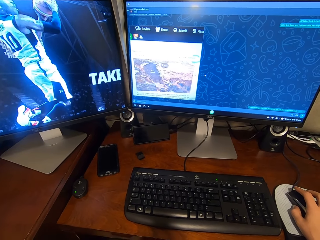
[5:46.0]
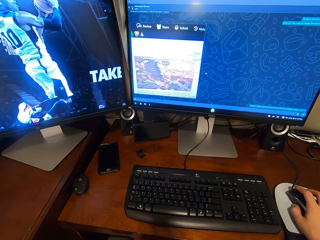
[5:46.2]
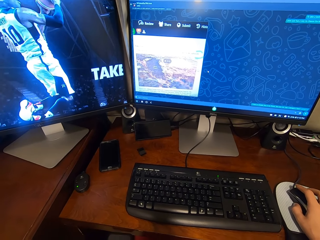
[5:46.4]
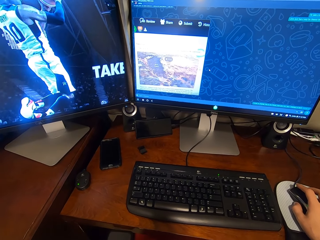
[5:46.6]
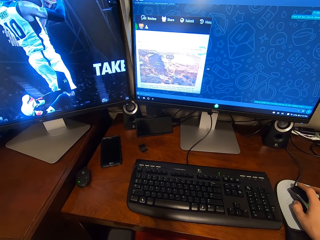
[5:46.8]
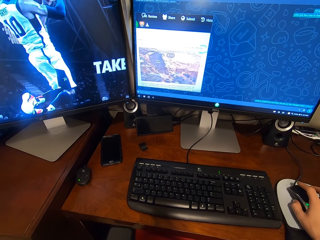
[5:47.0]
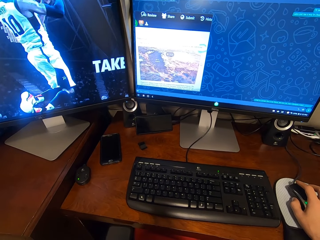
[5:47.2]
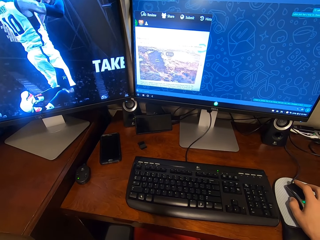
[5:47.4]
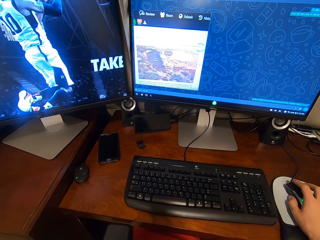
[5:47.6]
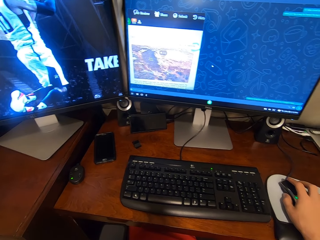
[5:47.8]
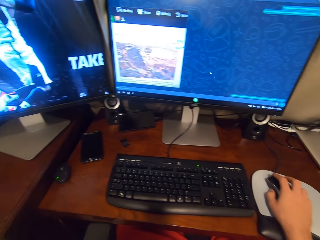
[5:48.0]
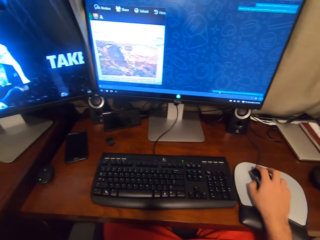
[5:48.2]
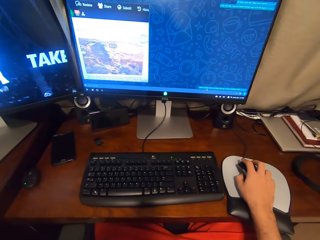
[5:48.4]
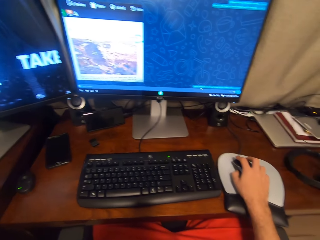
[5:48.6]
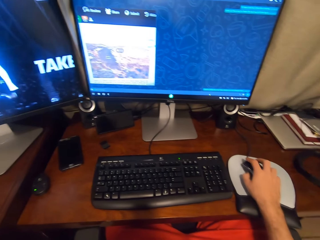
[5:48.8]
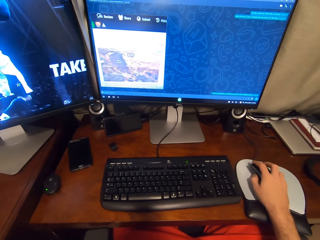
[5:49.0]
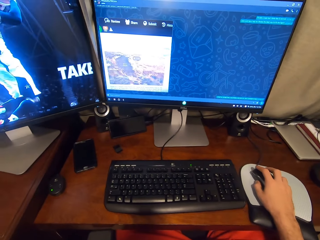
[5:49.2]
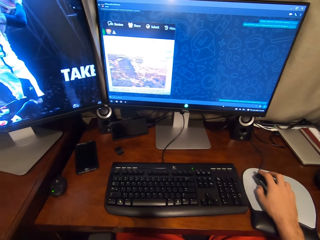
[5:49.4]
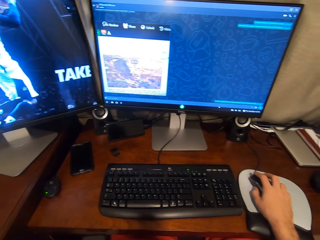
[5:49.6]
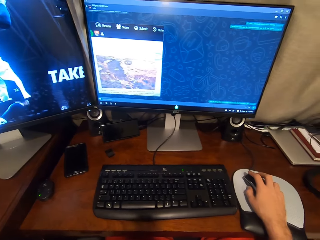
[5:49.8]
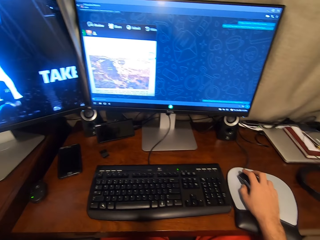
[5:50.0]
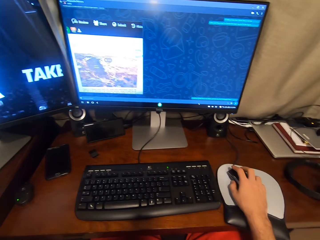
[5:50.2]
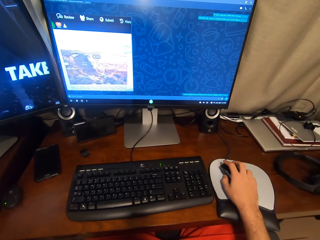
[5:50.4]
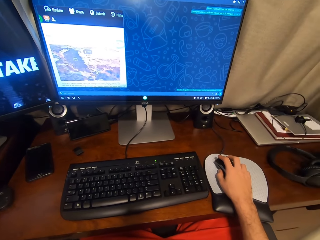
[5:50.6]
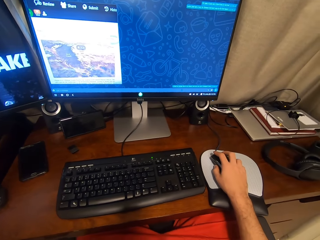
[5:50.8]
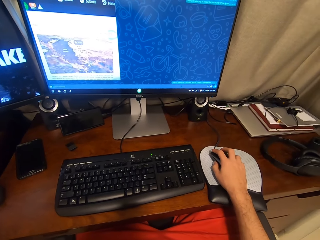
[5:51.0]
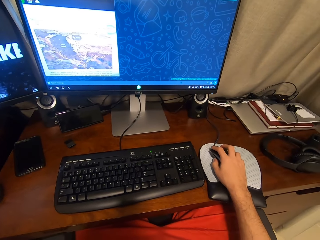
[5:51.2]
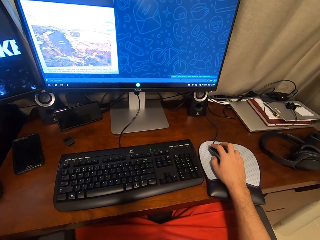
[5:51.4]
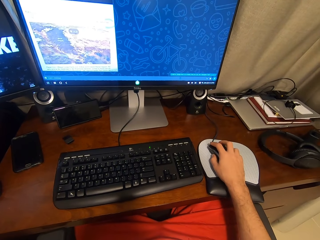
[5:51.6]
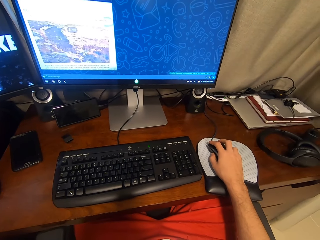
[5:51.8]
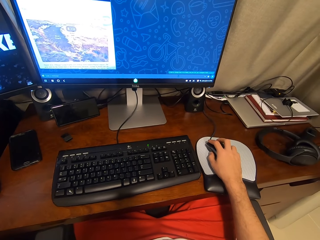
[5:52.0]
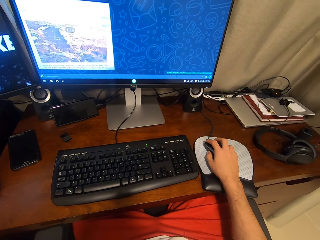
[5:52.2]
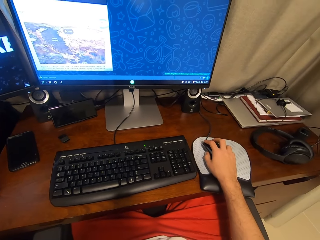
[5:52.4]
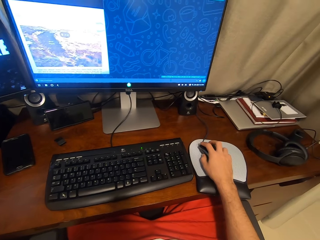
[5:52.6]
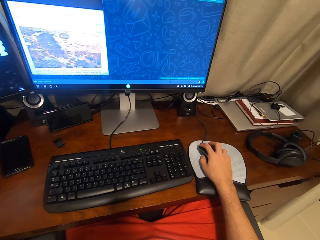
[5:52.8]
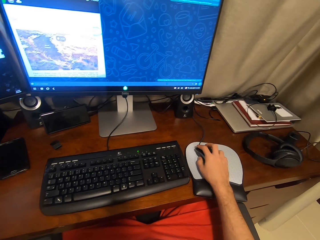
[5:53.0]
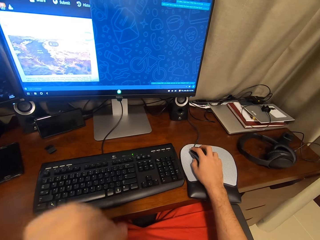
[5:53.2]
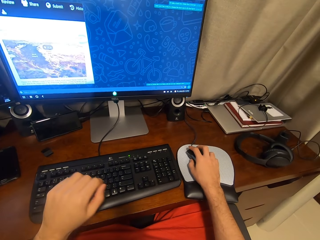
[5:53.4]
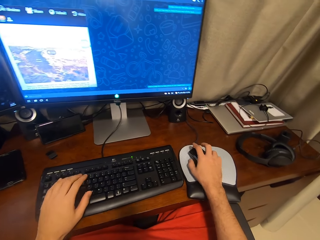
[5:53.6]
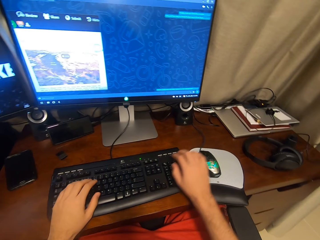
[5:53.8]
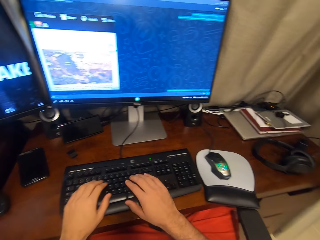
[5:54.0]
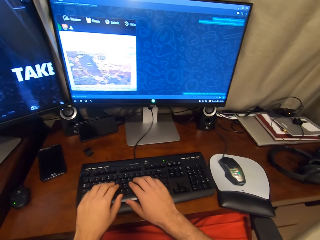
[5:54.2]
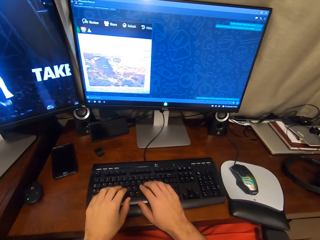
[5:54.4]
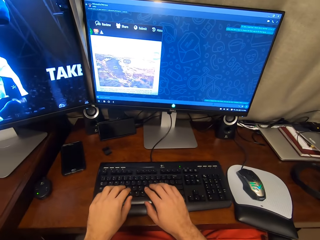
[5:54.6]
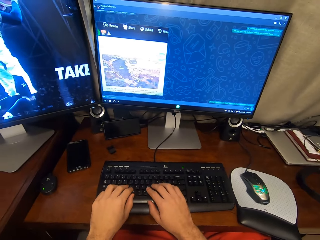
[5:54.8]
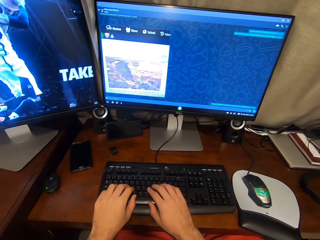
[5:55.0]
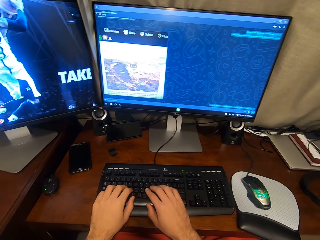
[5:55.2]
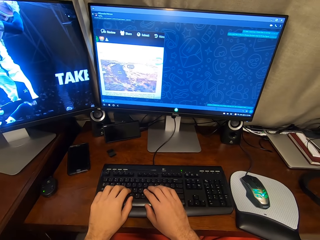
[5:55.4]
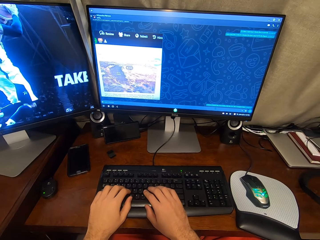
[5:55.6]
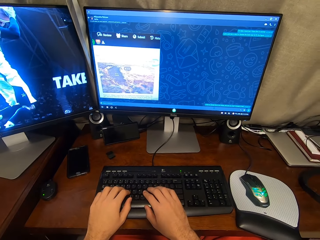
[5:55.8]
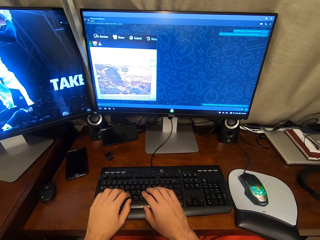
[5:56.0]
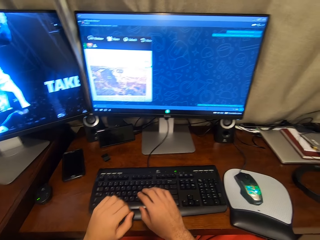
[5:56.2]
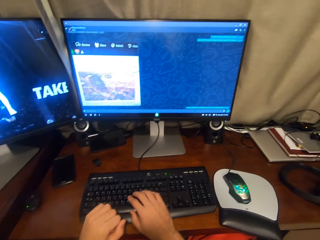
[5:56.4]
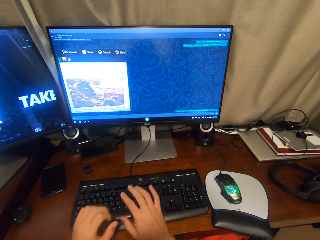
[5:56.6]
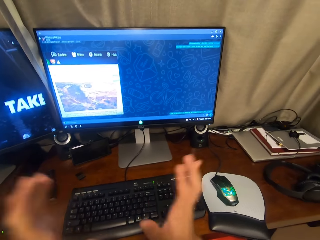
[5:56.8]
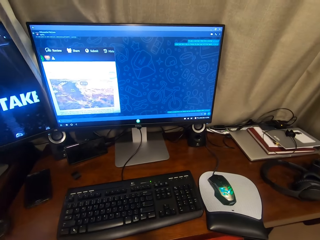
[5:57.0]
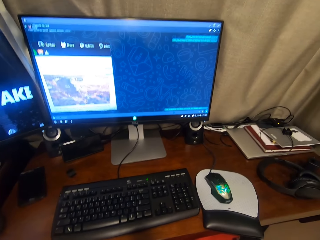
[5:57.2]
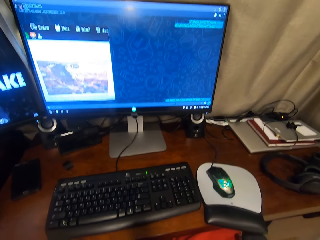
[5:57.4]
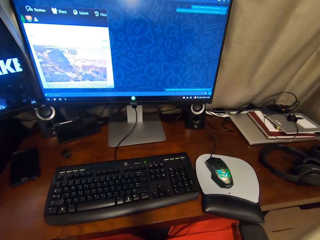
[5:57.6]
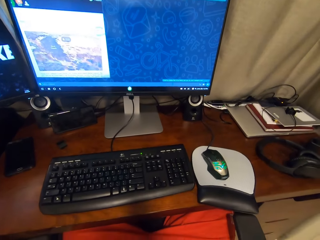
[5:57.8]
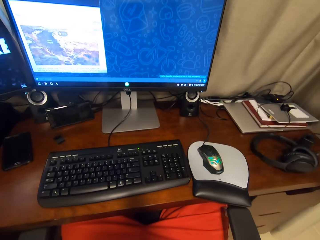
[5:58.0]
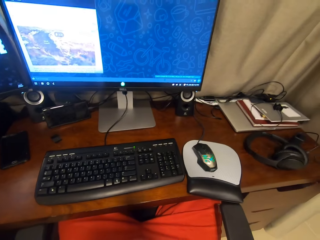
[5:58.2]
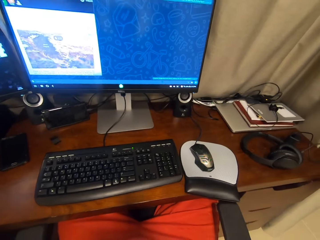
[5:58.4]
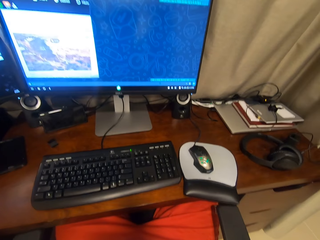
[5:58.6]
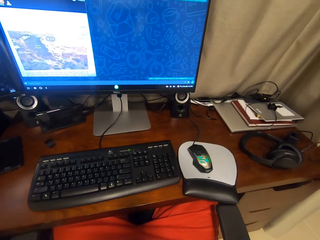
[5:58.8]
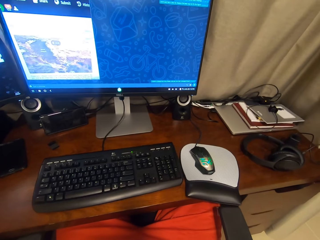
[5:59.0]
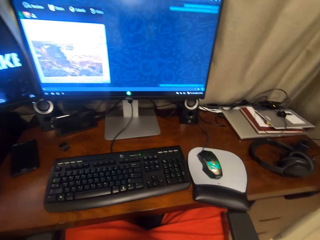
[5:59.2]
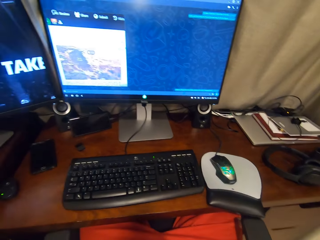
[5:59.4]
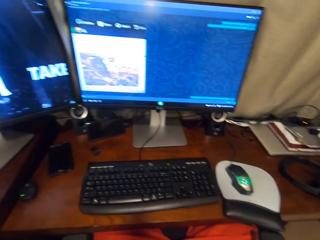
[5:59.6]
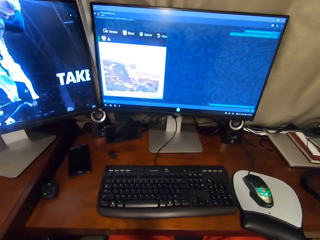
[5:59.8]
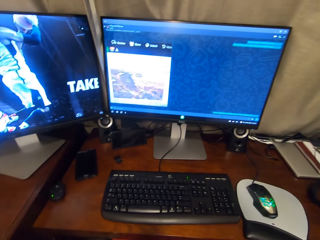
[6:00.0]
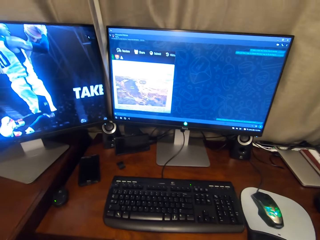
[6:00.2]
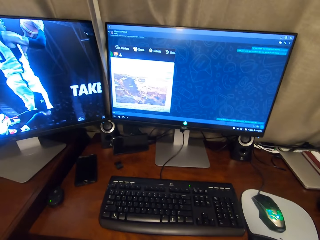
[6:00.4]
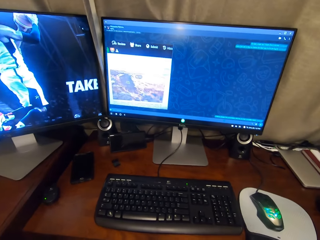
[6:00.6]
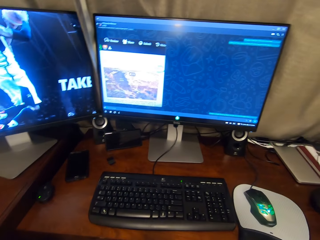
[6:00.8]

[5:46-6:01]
The camera wearer moves both hands close to the keyboard of the desktop. They raise both hands.

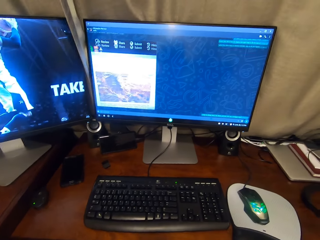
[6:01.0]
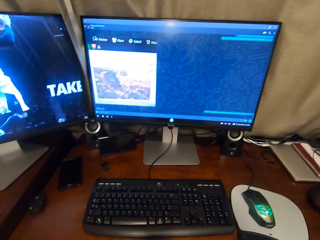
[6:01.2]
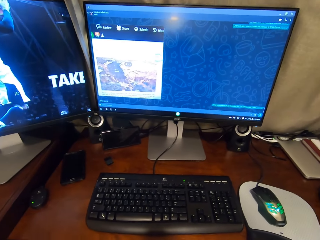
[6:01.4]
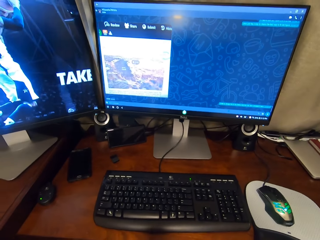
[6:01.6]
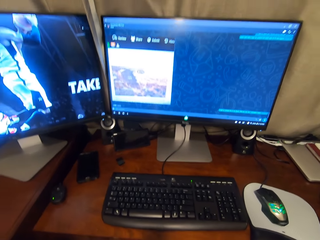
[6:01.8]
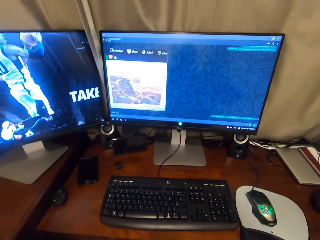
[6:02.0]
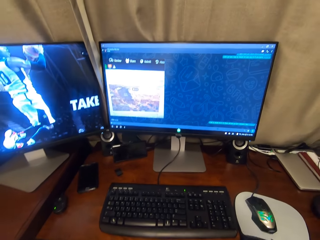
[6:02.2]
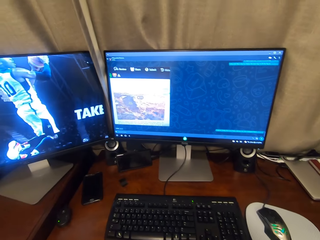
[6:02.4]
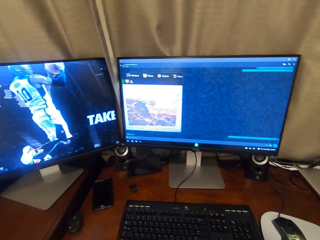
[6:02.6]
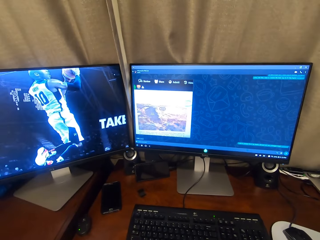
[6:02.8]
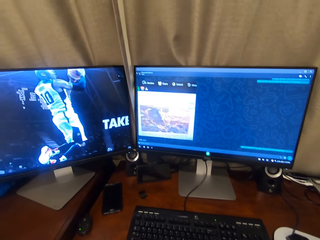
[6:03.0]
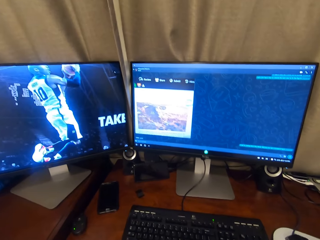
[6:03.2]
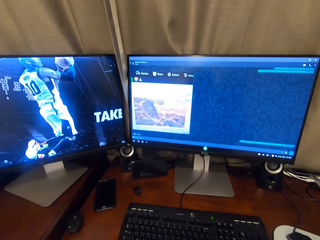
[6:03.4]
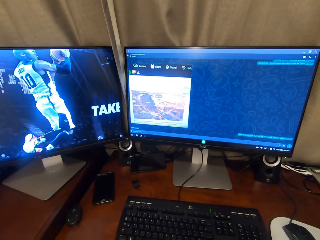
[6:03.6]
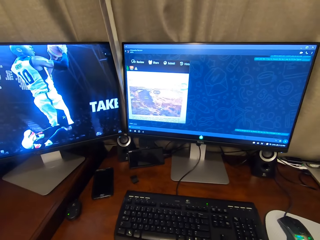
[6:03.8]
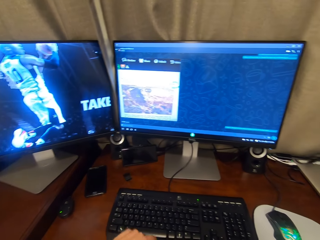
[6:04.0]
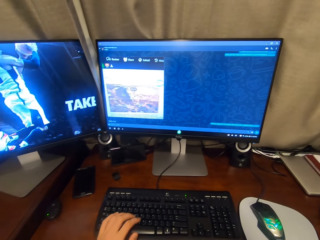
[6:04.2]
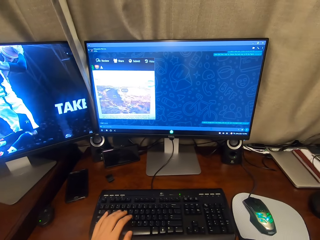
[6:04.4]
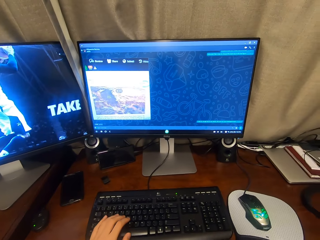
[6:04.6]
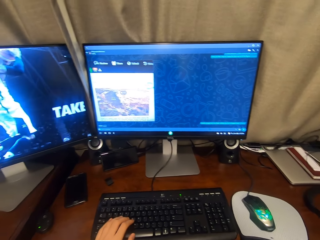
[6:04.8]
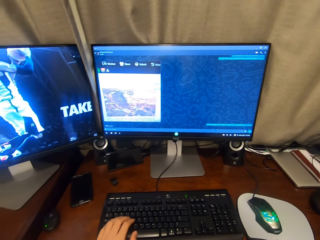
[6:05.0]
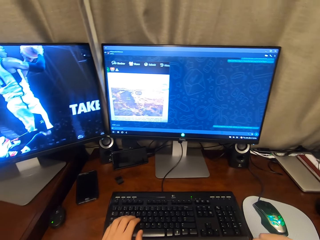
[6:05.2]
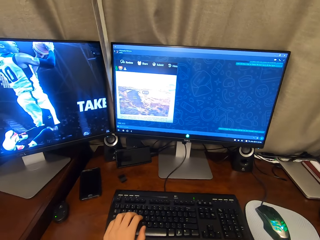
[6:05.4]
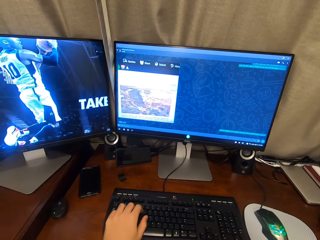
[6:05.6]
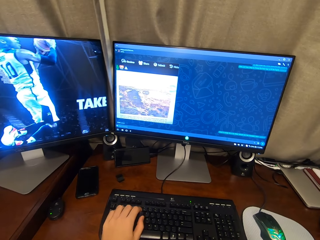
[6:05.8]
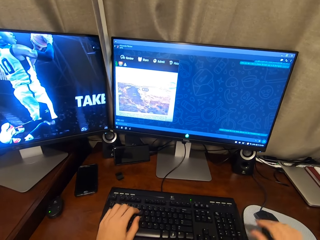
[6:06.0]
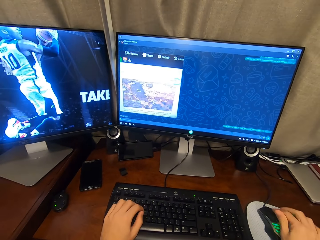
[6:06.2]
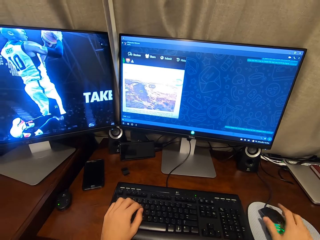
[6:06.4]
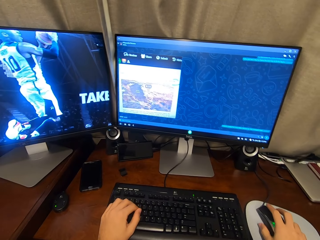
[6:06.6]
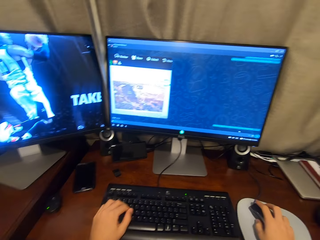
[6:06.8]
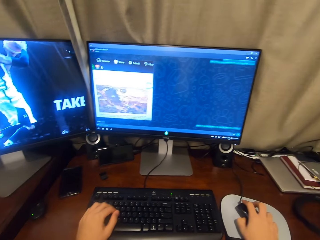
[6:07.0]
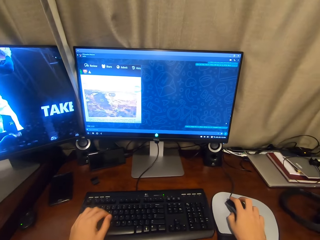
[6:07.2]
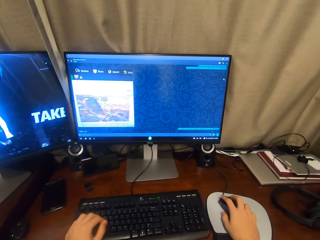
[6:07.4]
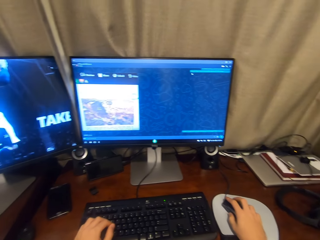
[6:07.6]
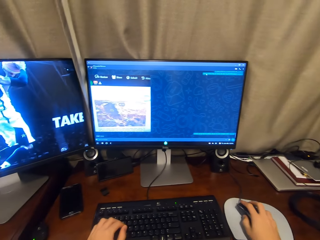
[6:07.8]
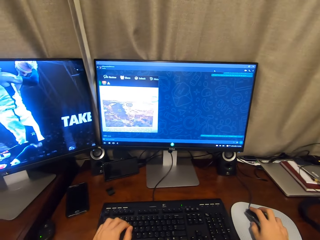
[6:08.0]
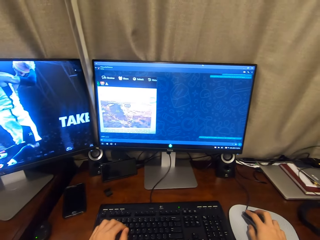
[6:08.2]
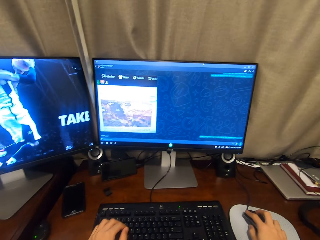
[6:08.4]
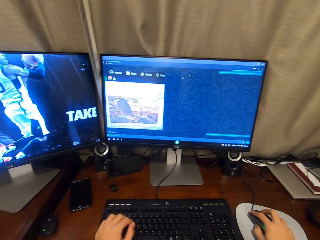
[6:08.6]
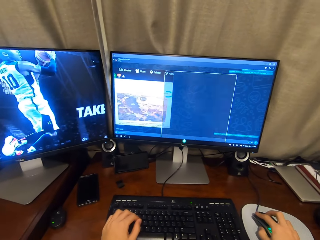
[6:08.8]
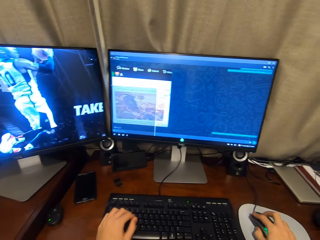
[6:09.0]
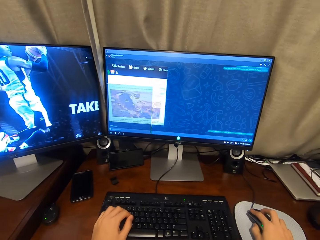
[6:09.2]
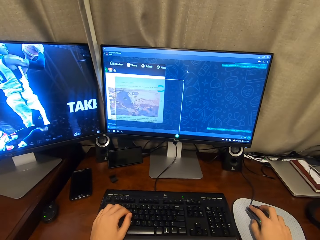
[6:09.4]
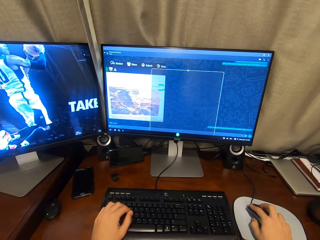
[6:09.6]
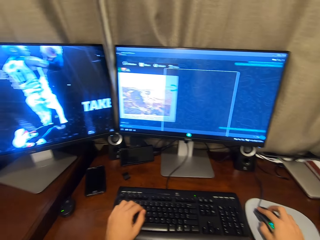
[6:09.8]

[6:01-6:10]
The camera wearer grabs the mouse in his right hand. He operates the mouse of the desktop with his right hand.
